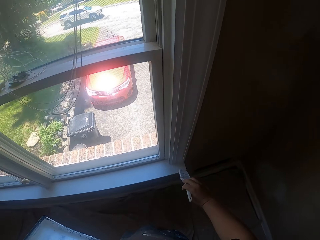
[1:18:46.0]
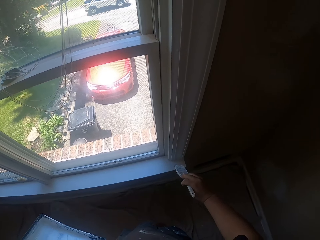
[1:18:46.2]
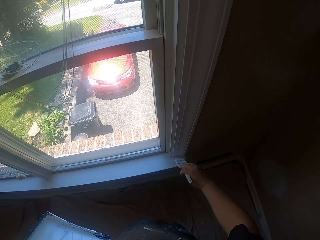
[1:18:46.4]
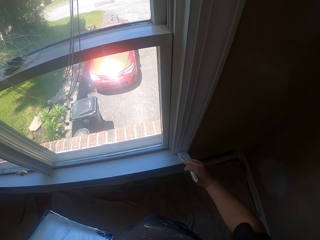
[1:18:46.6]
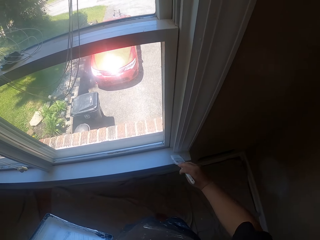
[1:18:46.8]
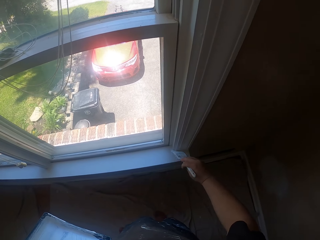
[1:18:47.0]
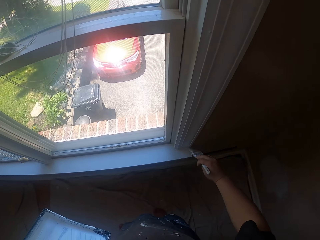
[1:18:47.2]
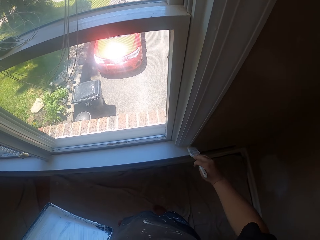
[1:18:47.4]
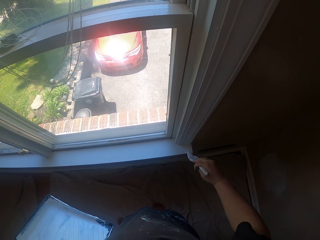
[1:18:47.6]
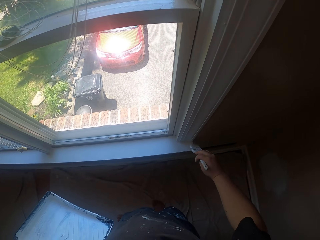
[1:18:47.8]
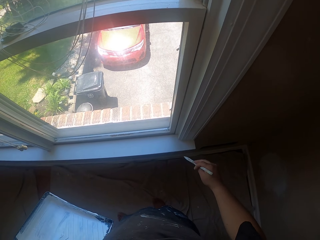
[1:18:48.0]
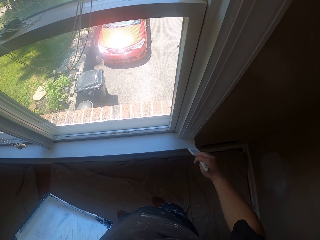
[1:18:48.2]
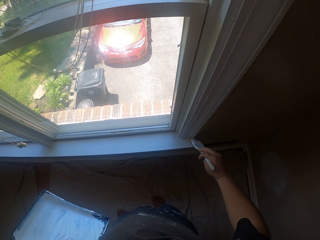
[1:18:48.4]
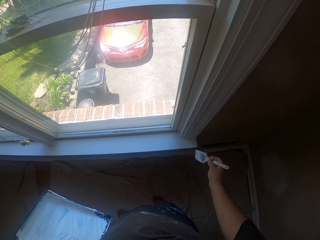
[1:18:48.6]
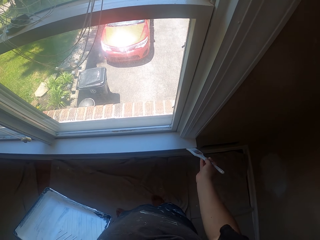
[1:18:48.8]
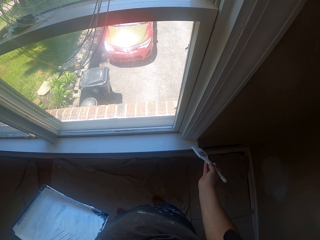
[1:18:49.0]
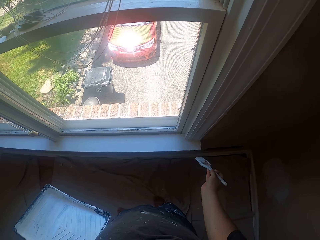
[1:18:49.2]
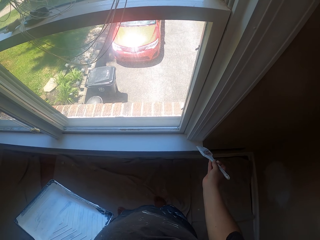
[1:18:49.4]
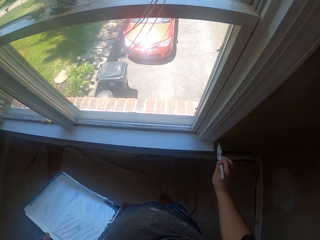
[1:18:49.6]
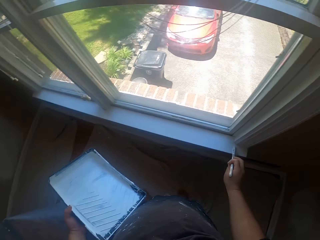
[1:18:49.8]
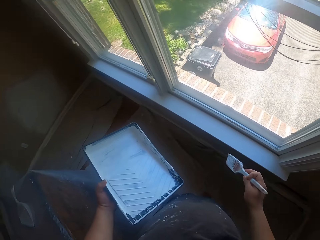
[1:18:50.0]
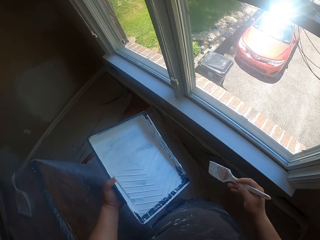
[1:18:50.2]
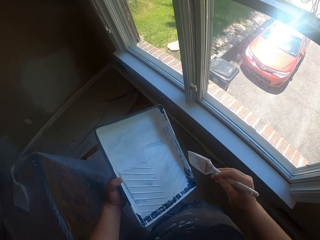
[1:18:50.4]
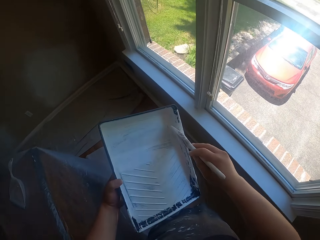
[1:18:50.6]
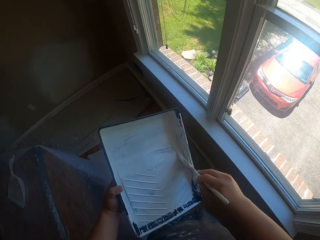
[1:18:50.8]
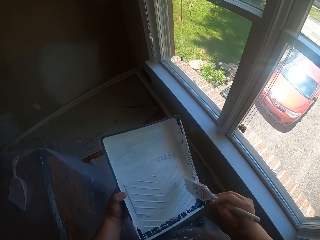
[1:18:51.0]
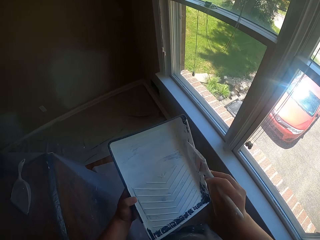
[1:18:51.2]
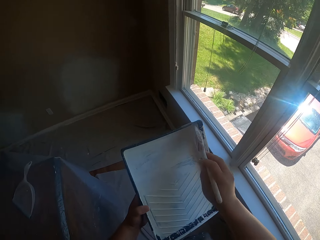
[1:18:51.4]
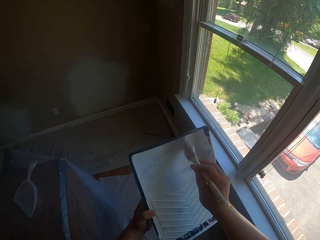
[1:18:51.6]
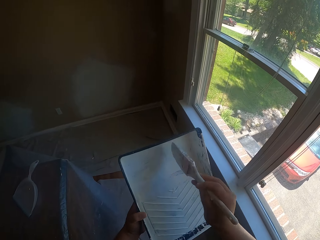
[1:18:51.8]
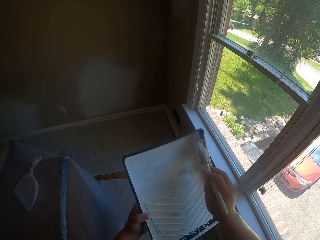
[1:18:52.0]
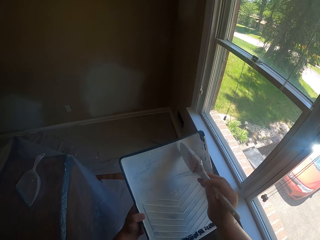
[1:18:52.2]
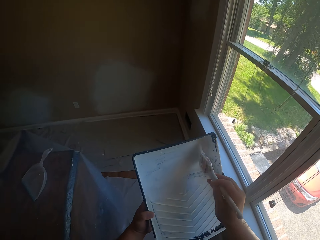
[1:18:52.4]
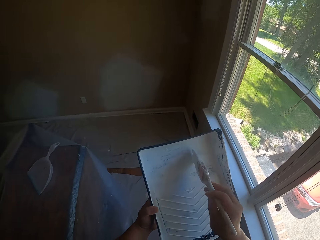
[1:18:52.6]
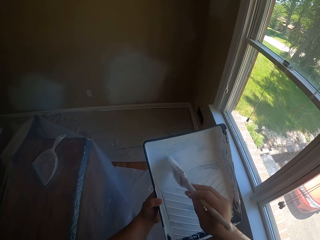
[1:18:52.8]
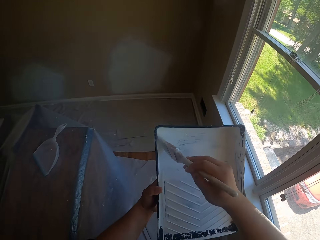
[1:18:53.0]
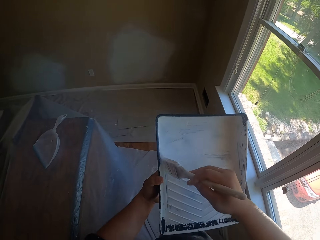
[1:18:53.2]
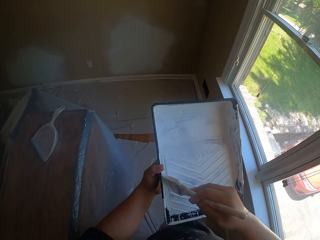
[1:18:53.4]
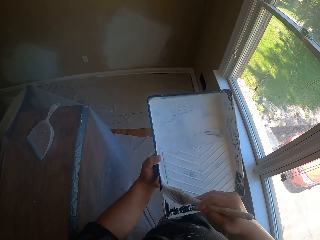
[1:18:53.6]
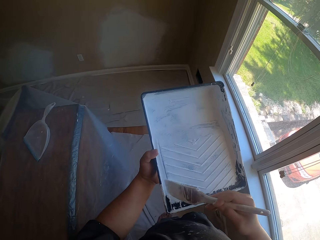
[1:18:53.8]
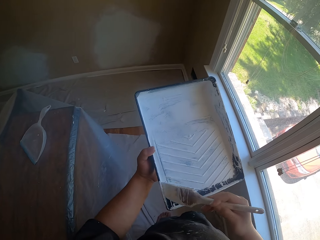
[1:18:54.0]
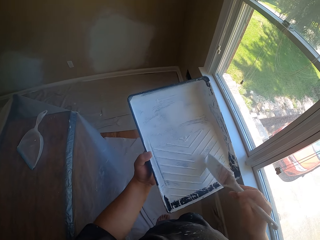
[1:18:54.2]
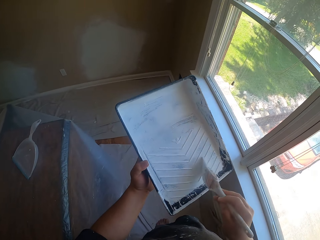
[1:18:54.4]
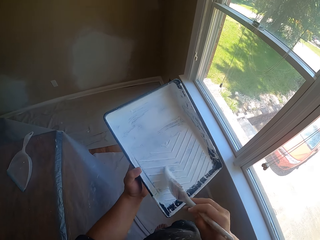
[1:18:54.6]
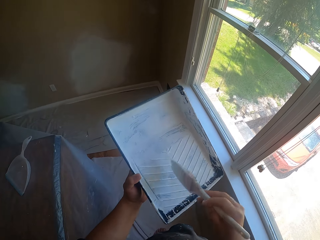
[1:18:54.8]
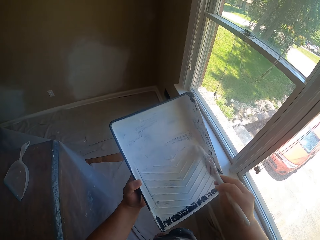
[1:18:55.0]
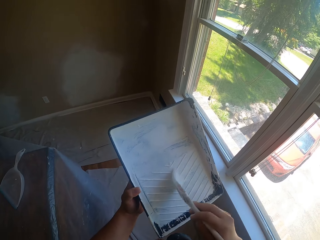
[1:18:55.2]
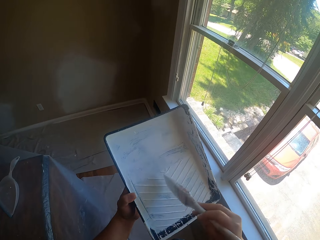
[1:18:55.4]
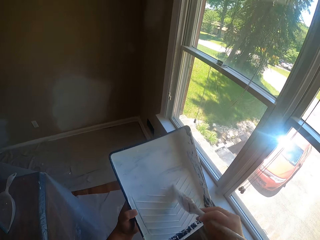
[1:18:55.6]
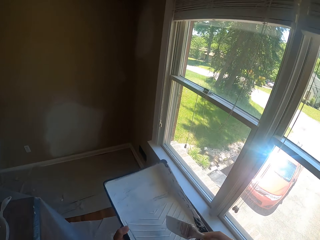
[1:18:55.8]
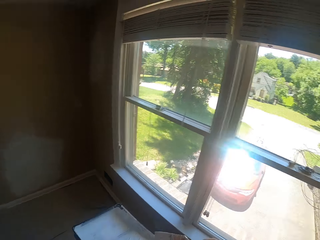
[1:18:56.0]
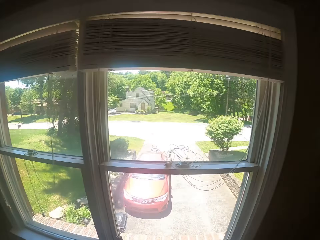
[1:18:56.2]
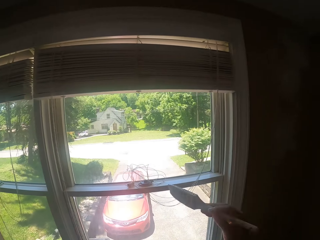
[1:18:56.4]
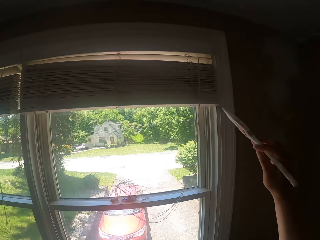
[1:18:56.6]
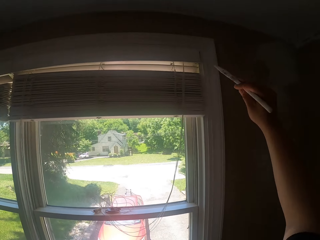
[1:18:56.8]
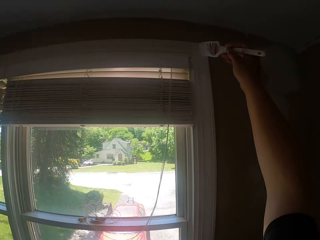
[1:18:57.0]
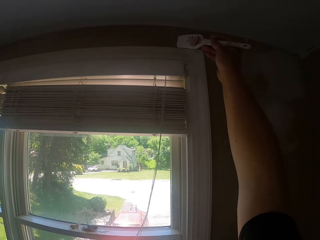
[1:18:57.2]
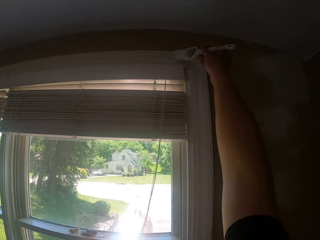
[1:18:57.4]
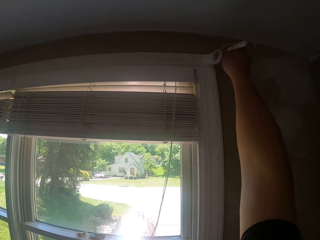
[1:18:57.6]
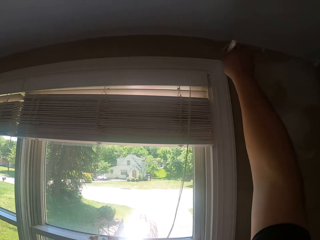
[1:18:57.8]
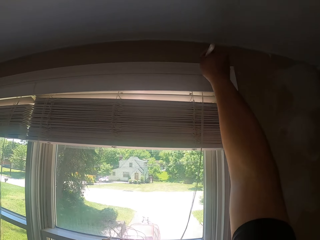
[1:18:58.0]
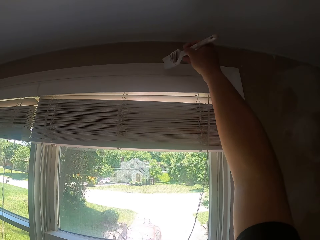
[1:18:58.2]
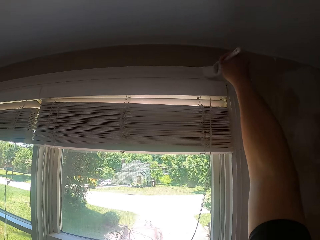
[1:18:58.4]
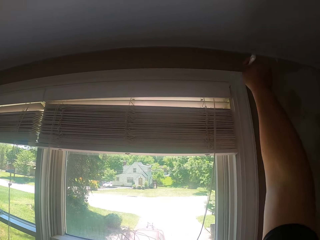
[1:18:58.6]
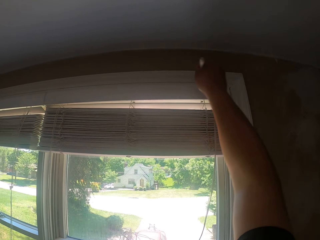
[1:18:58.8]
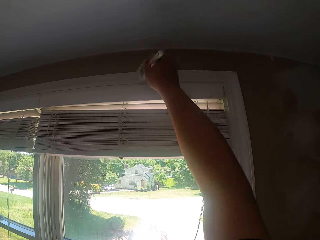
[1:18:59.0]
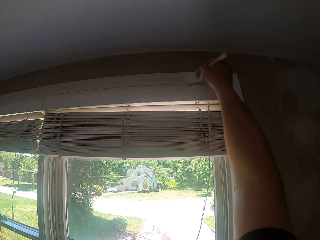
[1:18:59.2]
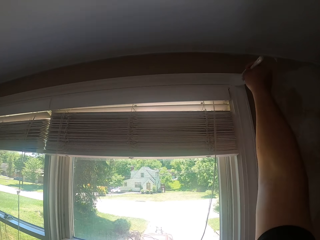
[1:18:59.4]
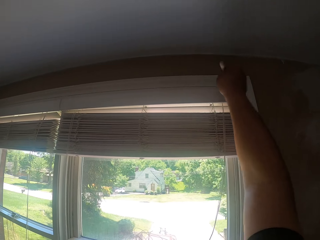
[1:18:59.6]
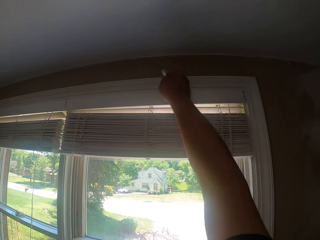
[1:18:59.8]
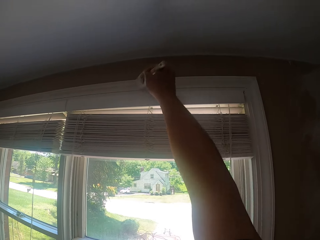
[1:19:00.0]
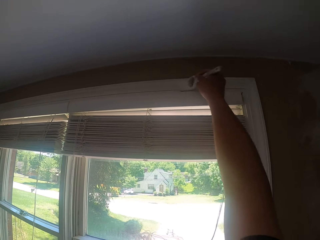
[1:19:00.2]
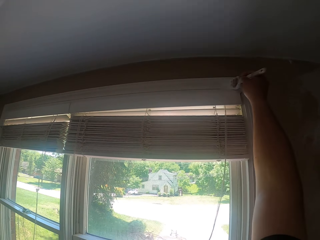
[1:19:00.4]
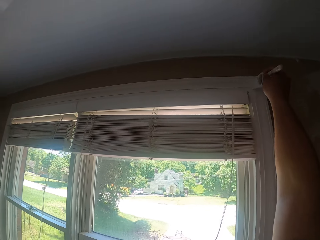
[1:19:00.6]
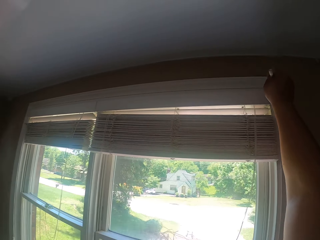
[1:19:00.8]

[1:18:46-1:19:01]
The camera wearer scoops the paint in a pan with the paint brush. They paint the window with the paint brush.

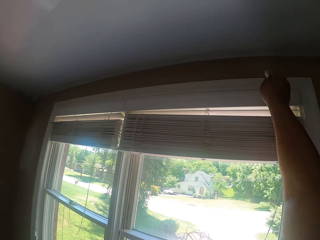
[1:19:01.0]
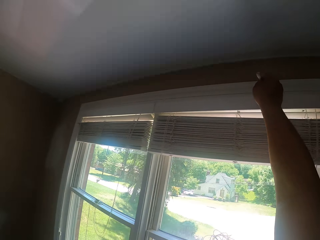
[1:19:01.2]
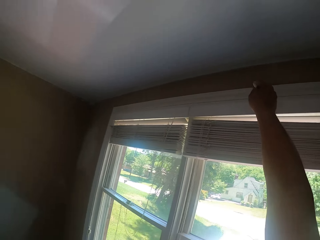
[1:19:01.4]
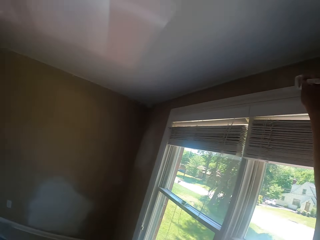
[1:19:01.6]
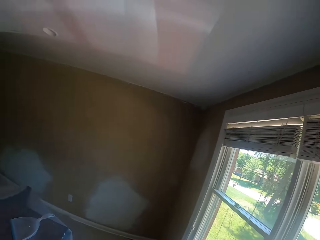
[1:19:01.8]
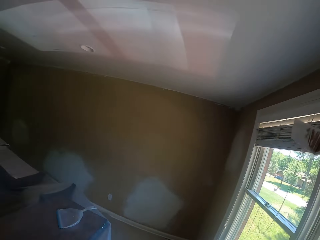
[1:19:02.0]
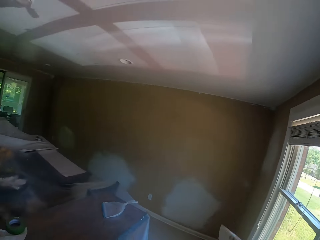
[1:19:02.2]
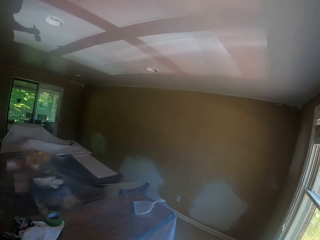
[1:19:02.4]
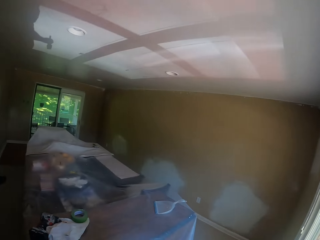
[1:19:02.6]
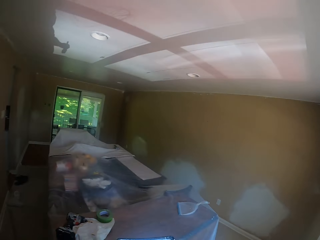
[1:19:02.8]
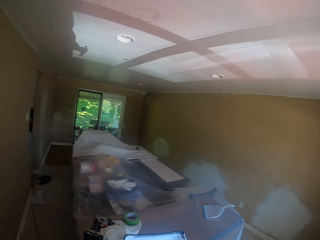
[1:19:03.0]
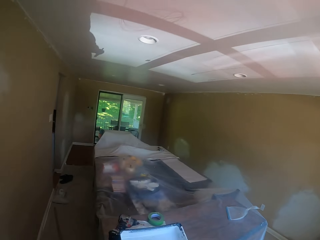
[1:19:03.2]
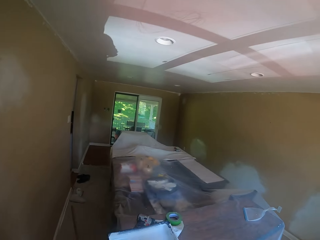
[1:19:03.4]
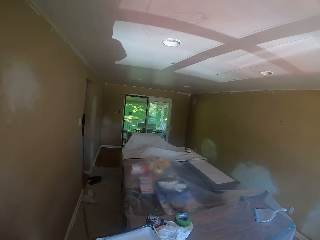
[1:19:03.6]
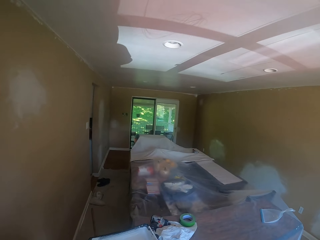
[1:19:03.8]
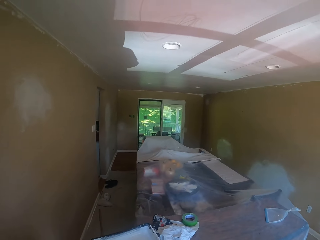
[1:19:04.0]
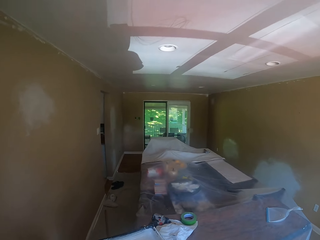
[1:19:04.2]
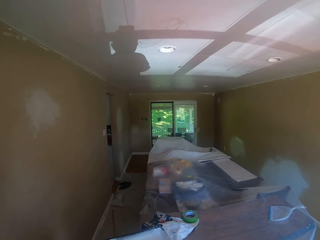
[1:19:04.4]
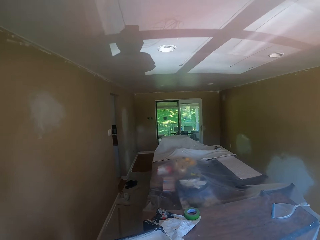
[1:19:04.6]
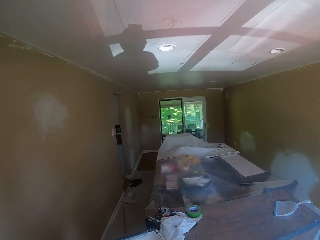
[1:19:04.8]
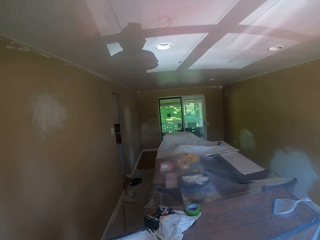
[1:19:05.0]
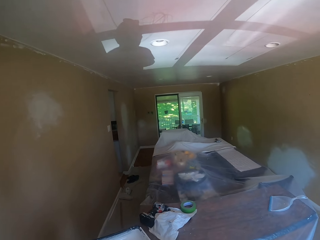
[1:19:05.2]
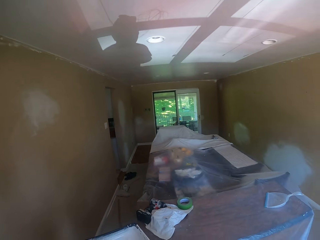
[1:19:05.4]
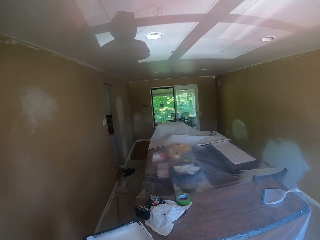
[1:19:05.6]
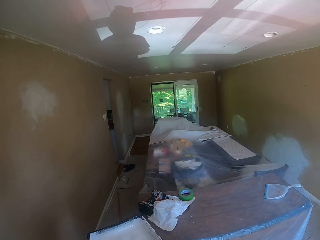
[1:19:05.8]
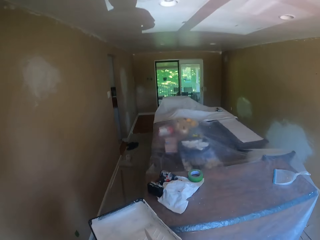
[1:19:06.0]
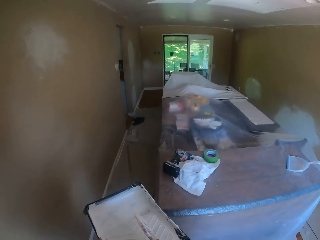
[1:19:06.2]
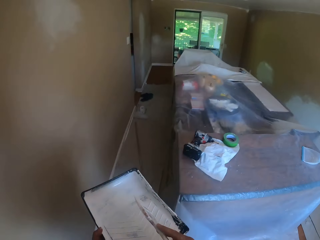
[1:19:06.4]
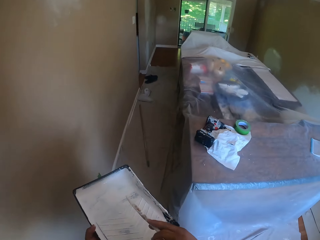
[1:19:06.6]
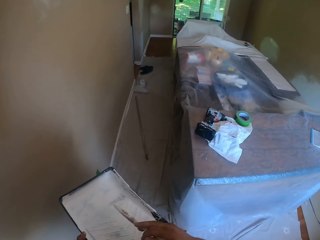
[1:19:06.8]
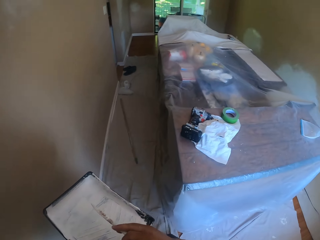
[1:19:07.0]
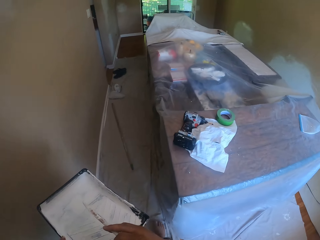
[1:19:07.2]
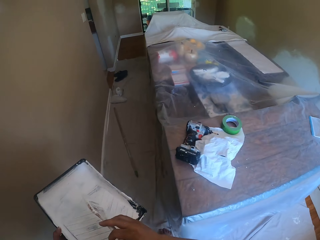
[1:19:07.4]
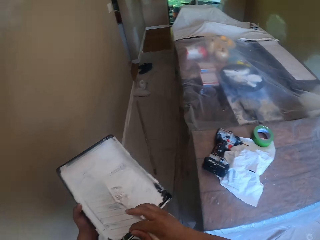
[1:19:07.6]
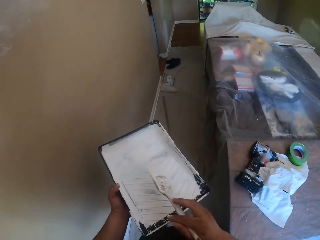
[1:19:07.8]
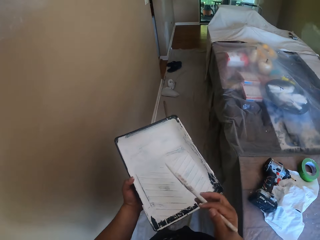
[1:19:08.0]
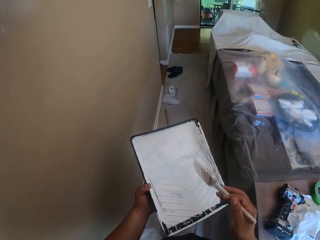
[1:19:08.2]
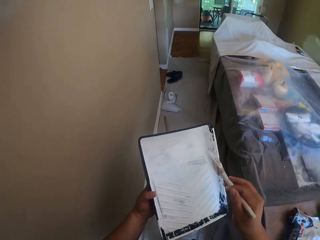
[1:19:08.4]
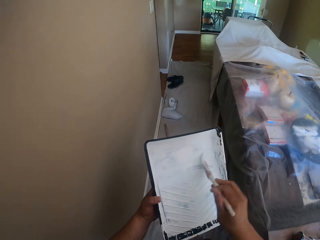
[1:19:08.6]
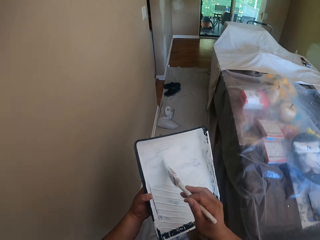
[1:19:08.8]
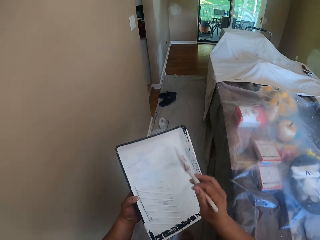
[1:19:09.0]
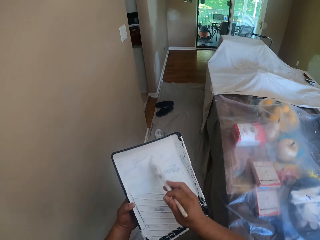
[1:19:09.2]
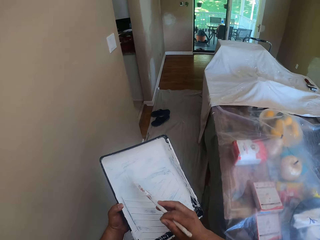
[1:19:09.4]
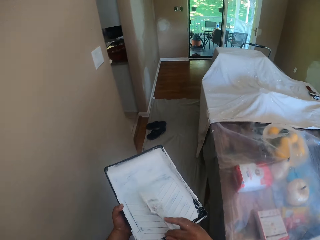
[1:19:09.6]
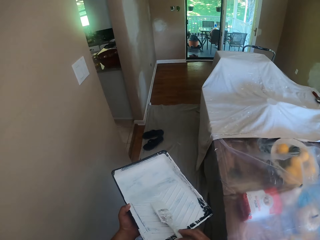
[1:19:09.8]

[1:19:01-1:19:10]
The camera wearer looks around the room. They walk to a kitchen and scoop the paint in a pan with the paint brush.
